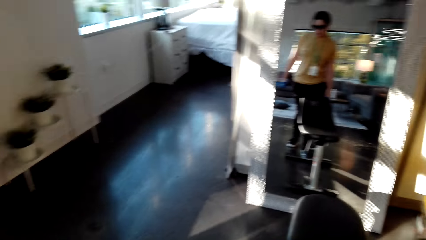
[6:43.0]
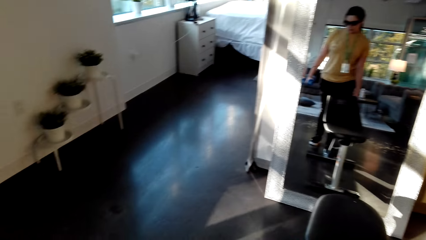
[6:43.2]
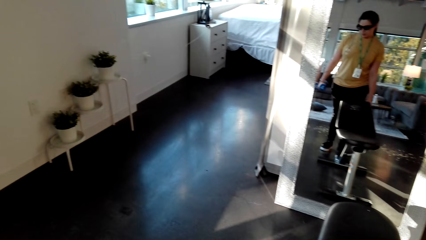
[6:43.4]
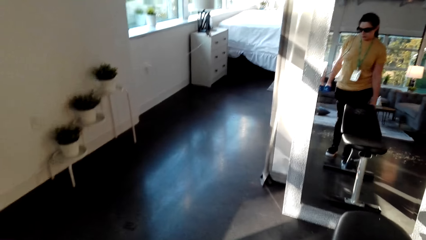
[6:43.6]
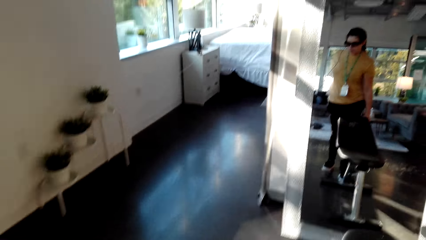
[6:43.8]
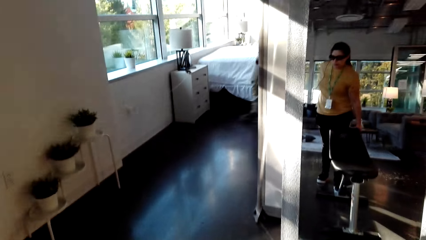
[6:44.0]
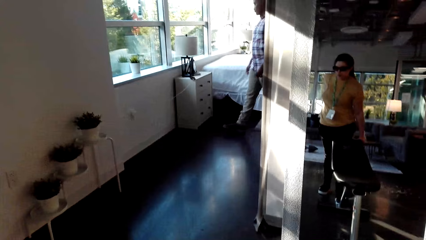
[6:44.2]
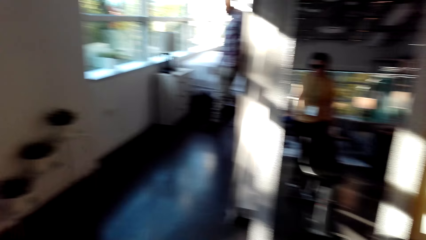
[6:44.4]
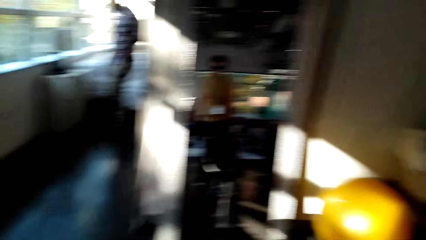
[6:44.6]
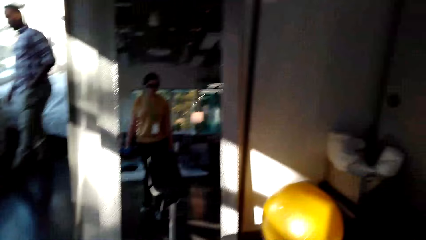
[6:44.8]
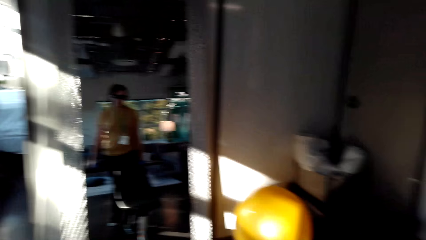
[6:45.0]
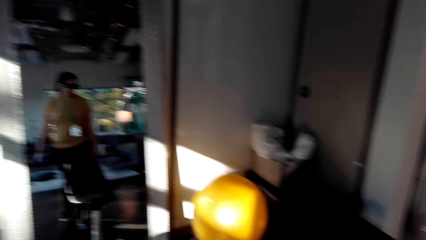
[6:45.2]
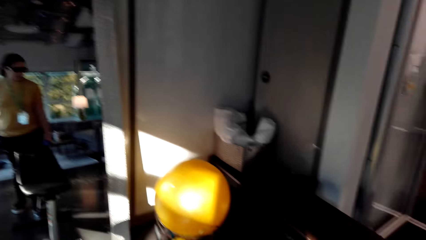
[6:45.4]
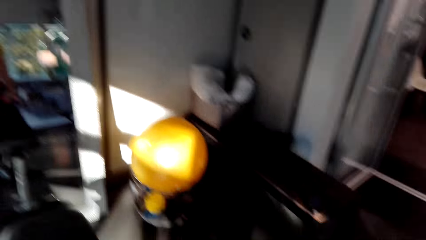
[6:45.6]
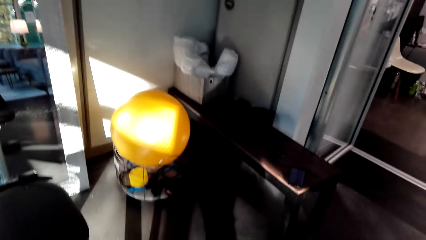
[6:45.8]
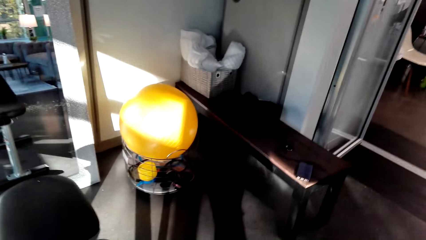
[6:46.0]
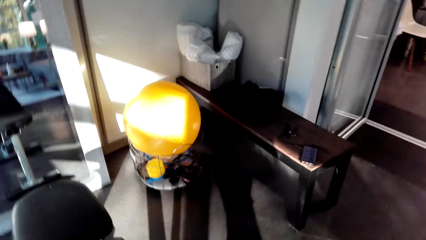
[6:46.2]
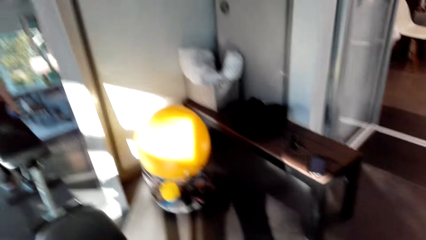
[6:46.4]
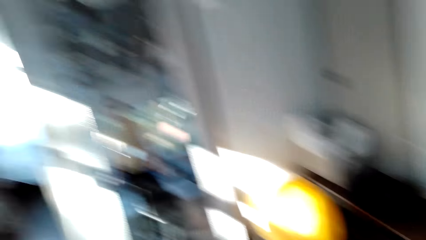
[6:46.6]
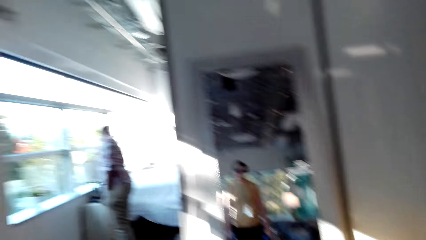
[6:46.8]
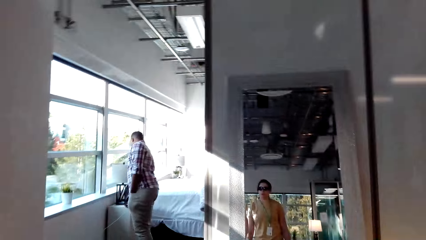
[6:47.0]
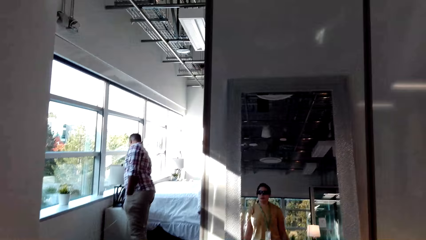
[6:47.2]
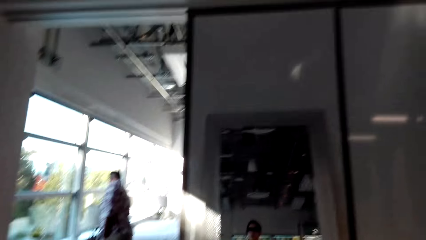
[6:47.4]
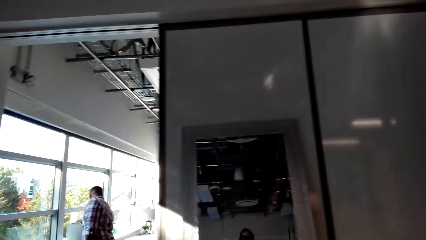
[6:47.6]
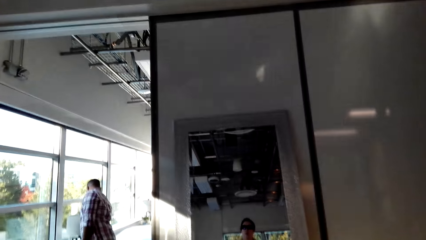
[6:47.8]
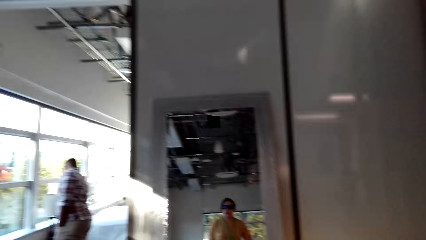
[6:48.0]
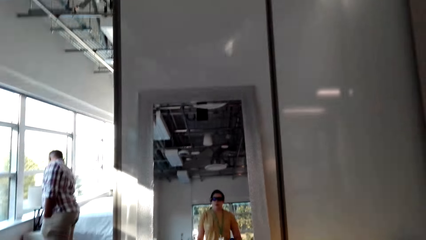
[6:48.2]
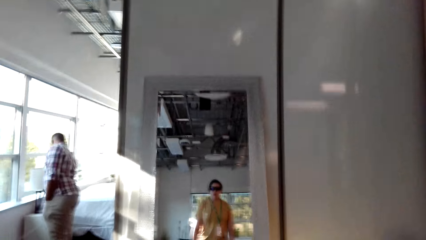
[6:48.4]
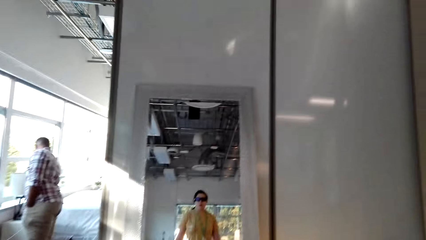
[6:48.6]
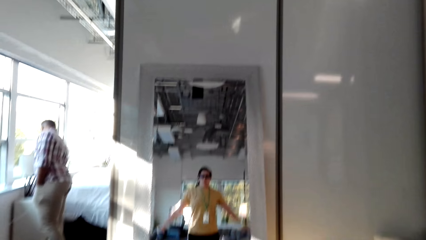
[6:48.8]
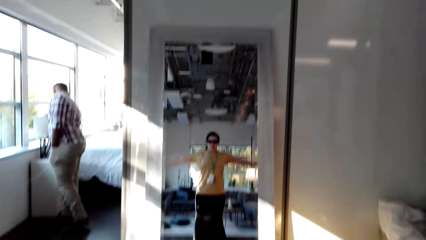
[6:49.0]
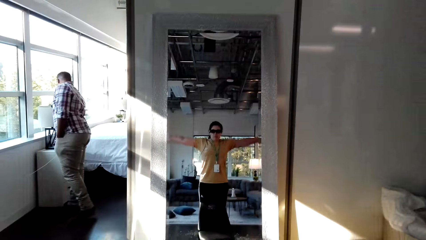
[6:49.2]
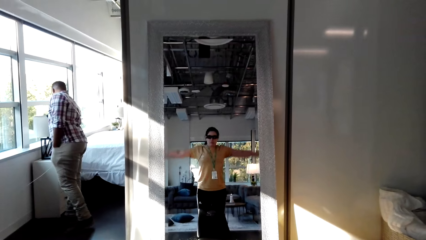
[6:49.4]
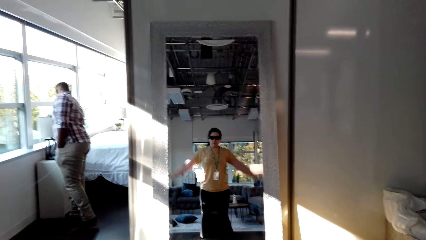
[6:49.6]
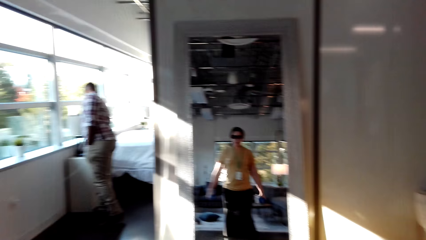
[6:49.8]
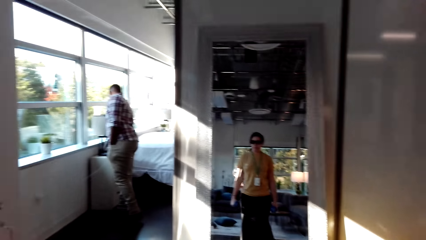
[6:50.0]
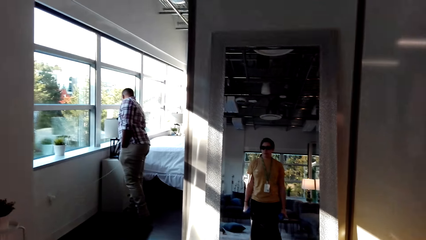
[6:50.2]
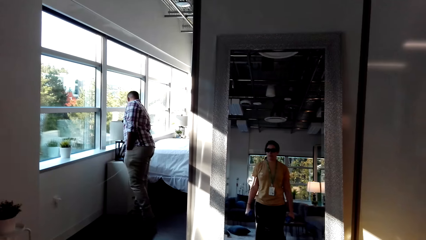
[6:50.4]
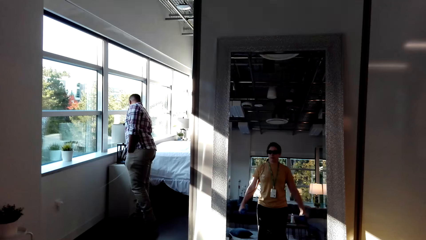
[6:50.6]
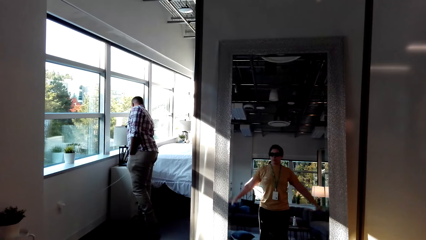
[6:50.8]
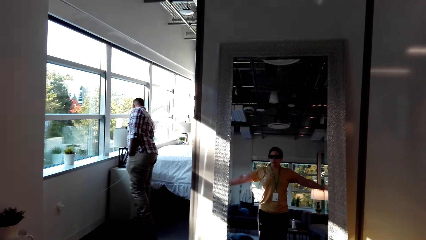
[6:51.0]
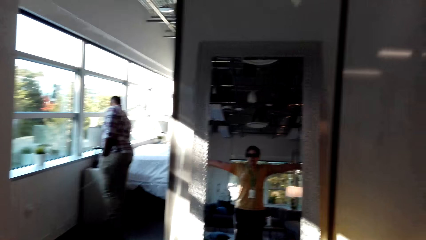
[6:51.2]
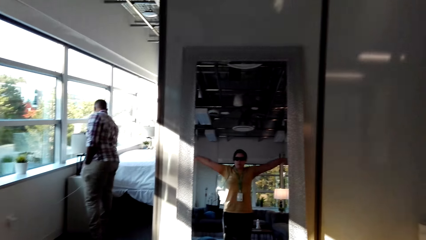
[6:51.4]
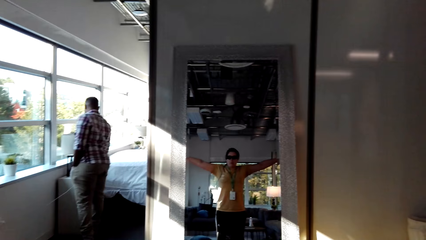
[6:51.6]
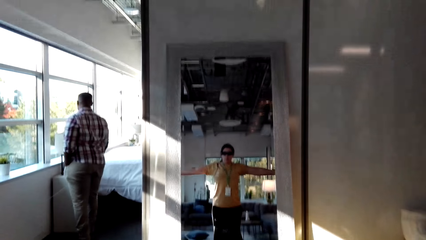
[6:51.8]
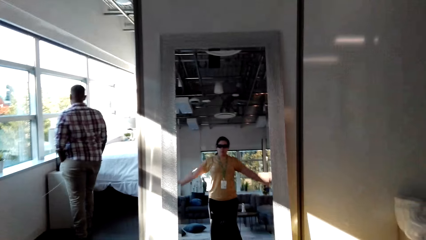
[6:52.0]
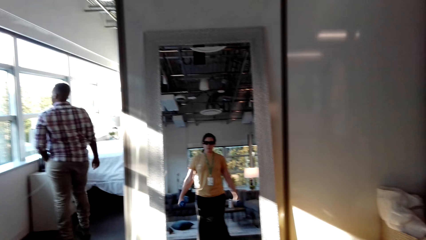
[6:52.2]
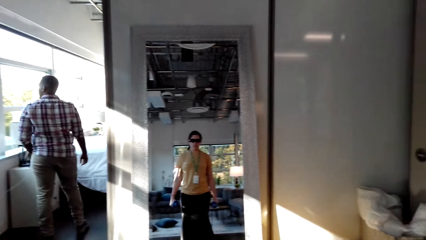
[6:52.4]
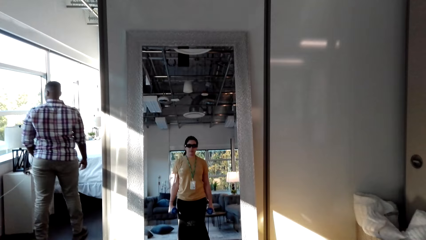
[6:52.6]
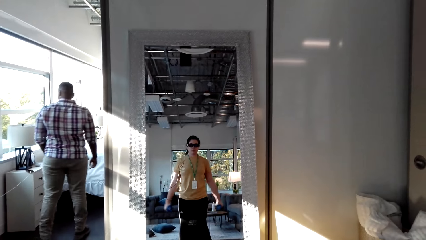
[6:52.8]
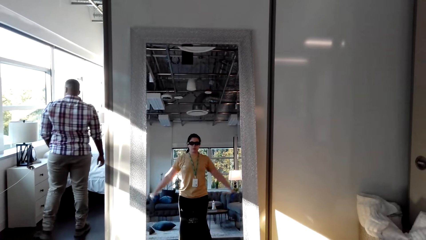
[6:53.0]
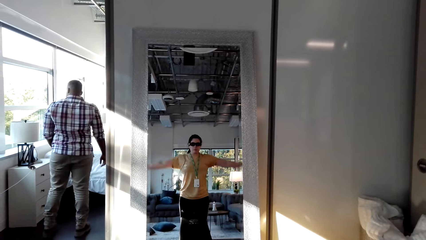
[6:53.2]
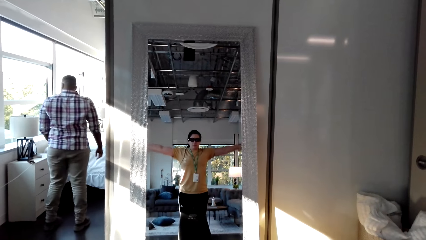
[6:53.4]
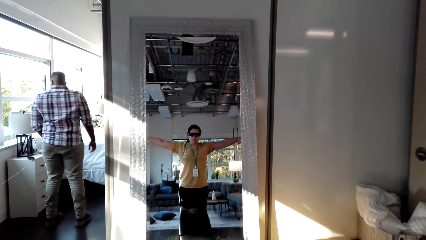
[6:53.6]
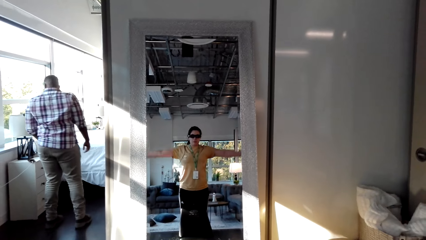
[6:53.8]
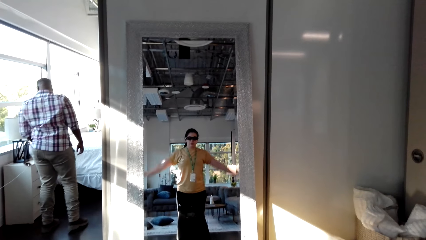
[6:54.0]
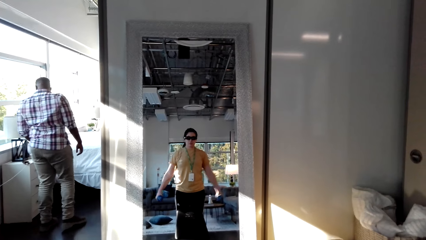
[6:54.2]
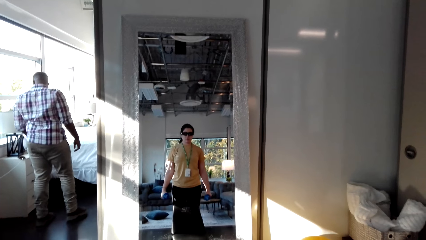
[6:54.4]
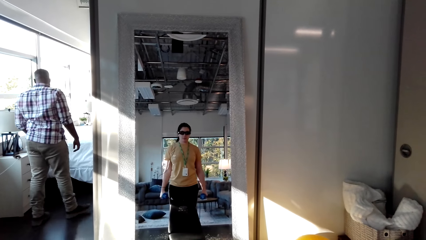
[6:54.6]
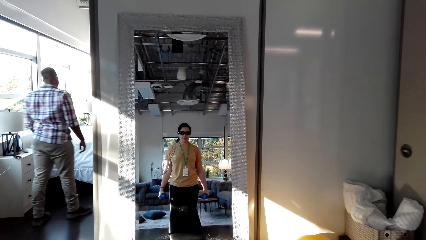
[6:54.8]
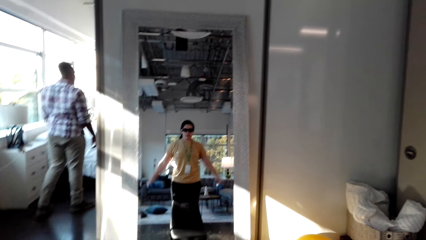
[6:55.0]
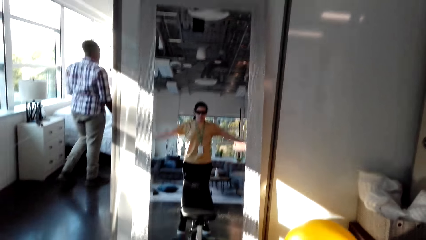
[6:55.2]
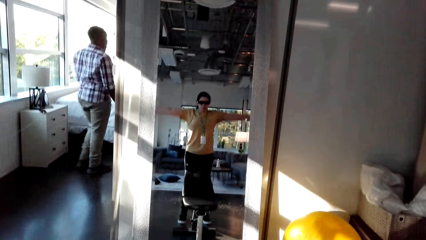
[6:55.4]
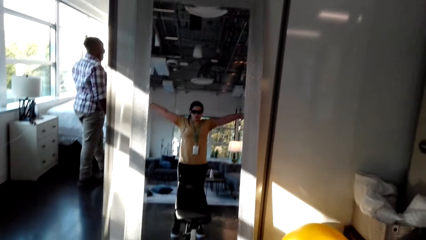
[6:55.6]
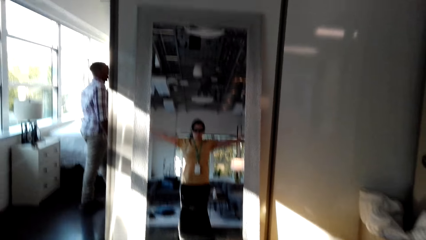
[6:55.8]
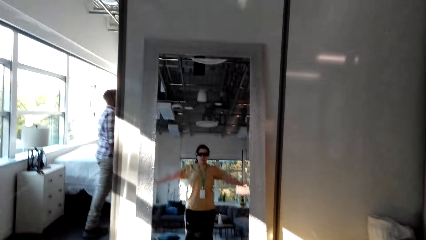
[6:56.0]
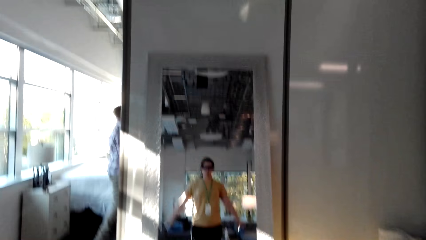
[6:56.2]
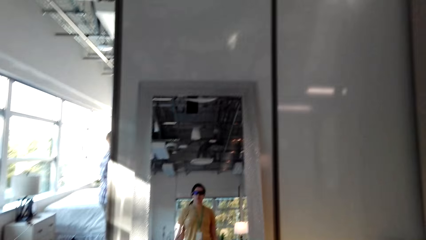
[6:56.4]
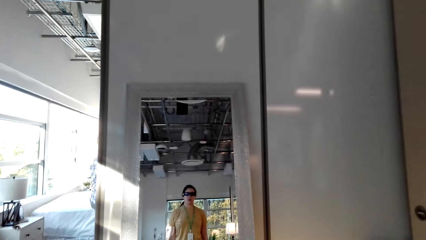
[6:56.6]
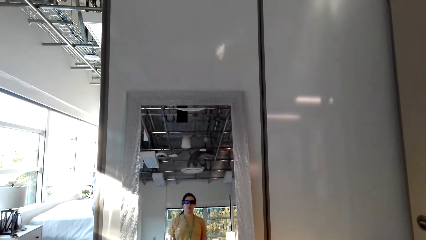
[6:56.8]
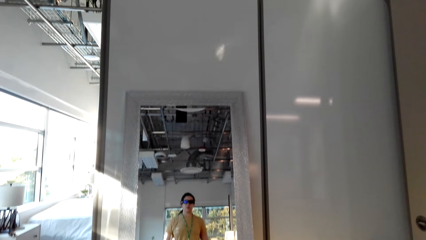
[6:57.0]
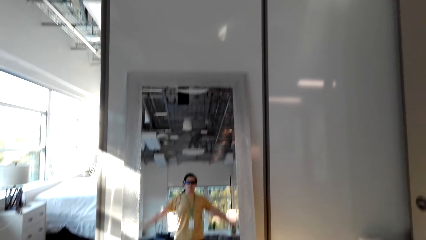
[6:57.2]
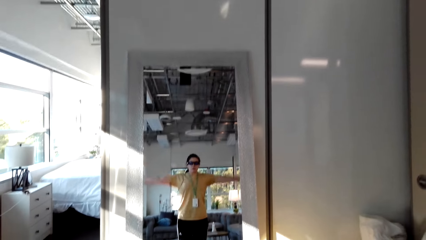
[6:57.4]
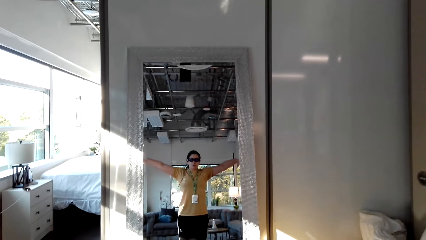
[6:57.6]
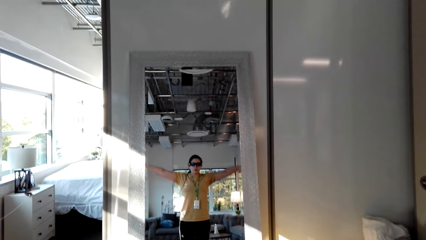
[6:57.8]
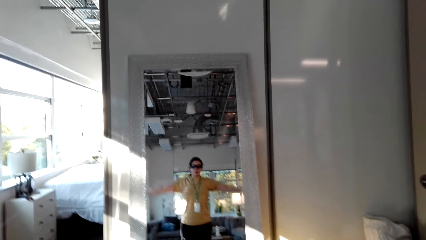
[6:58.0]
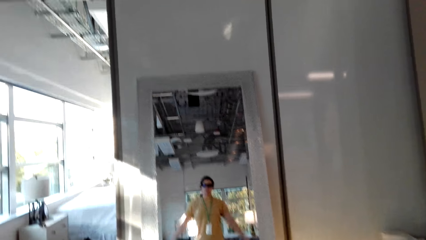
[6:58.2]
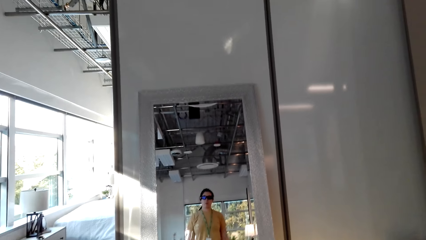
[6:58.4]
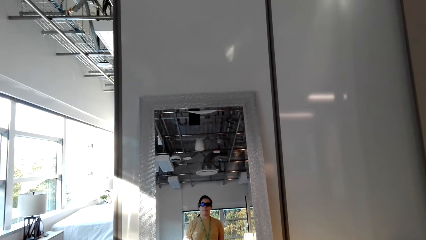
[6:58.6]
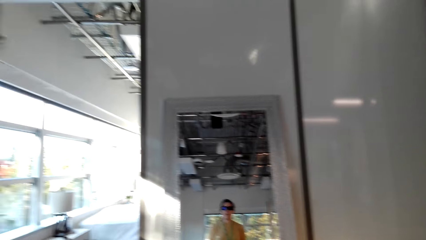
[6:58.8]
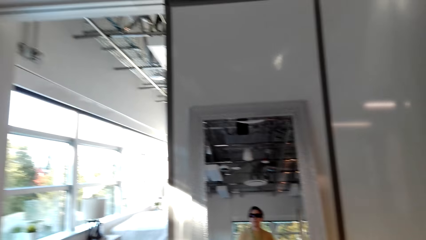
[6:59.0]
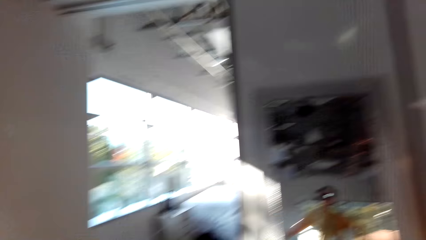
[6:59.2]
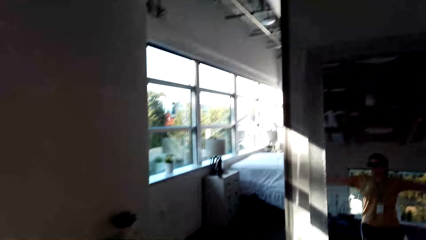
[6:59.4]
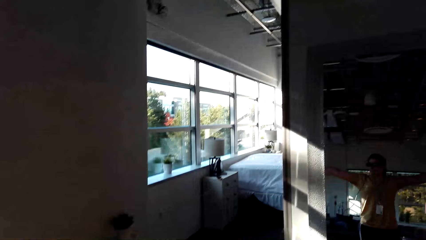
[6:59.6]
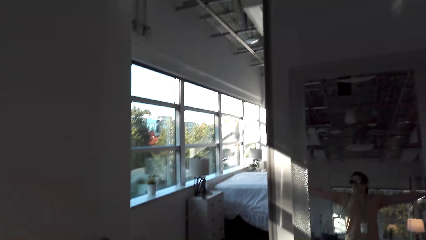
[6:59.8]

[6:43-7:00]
The camera wearer exercises with the dumbbells. A man walks around the house. The camera wearer exercises with the dumbbells.
